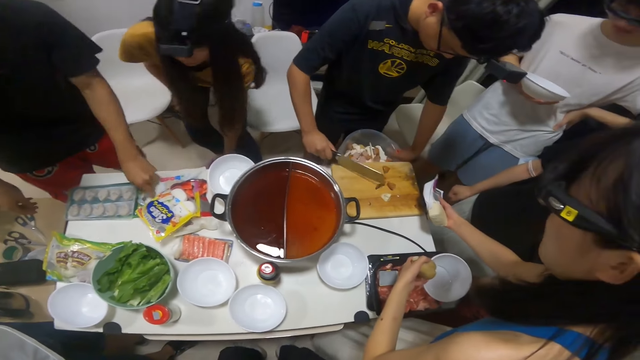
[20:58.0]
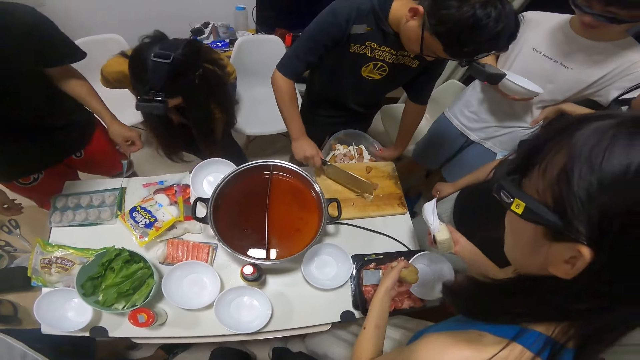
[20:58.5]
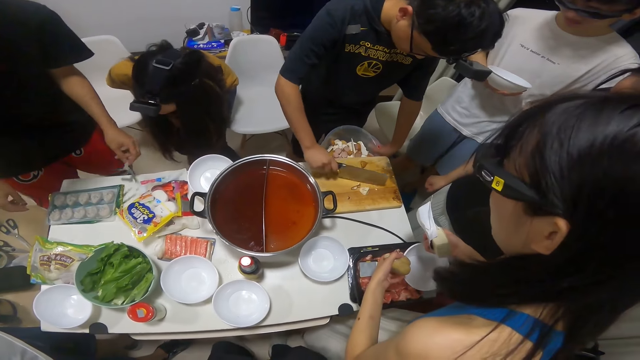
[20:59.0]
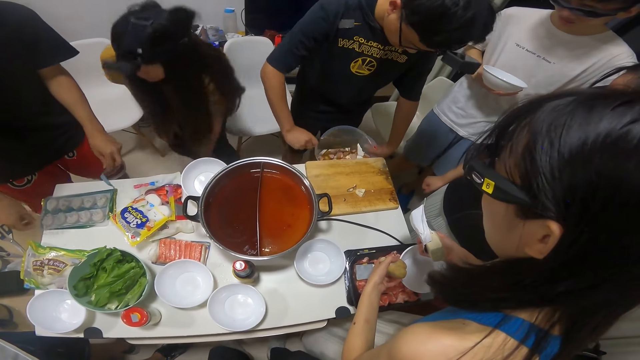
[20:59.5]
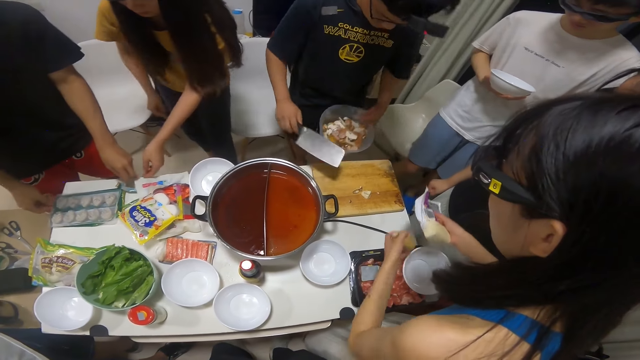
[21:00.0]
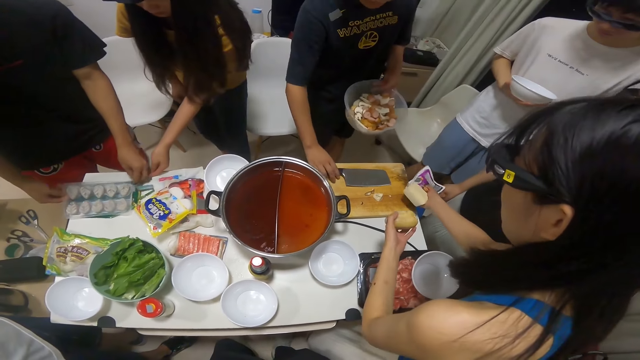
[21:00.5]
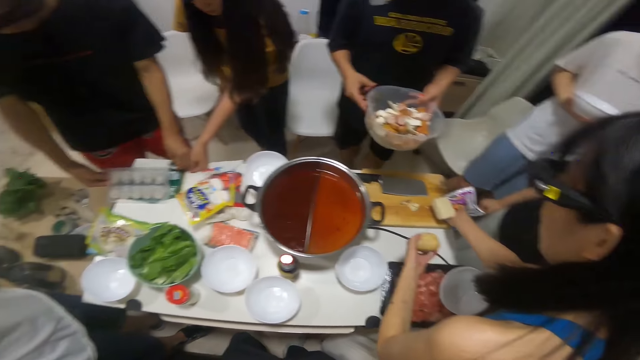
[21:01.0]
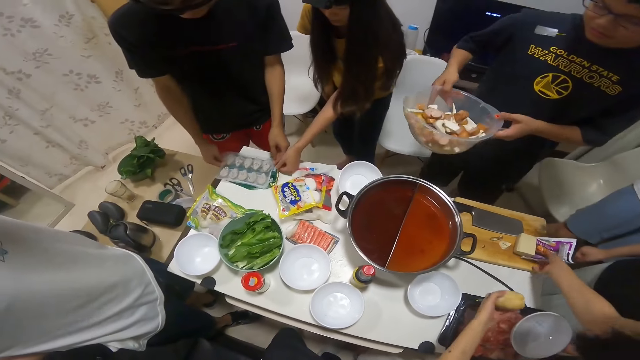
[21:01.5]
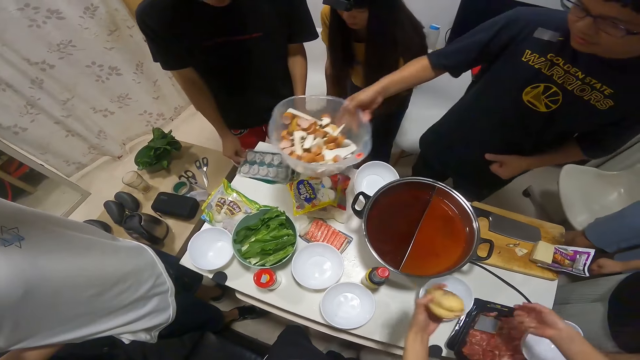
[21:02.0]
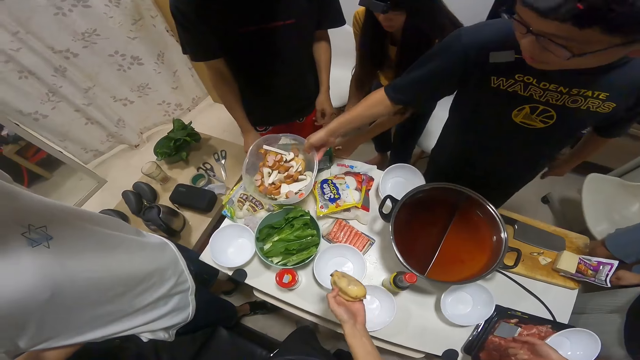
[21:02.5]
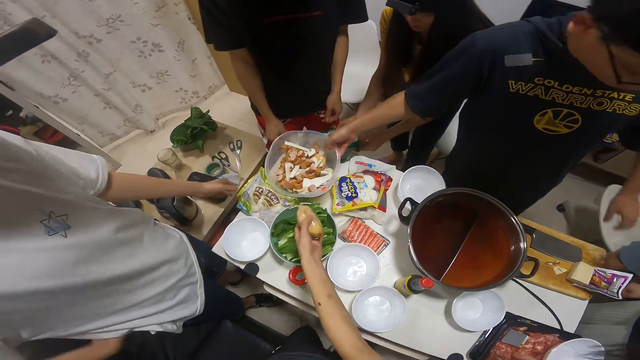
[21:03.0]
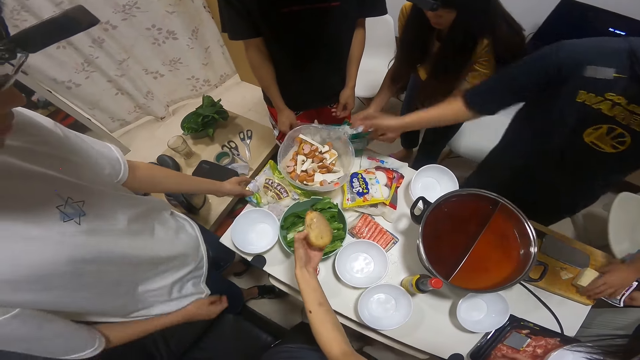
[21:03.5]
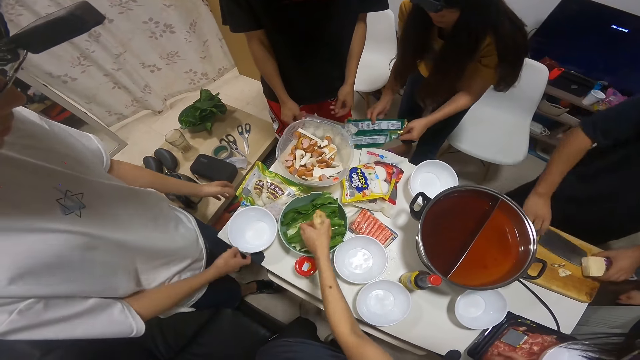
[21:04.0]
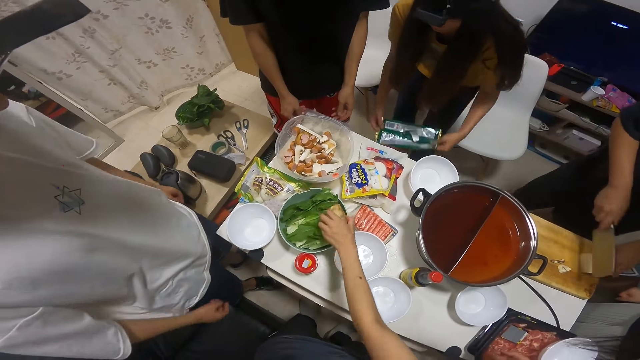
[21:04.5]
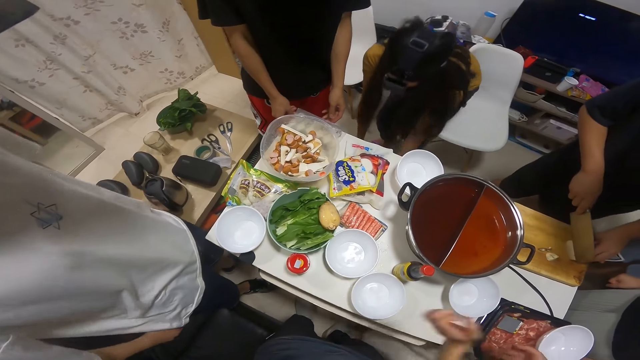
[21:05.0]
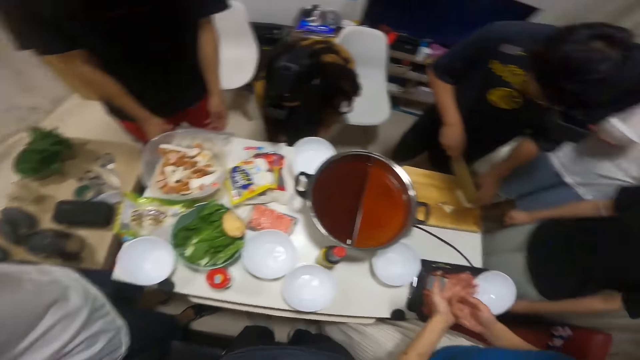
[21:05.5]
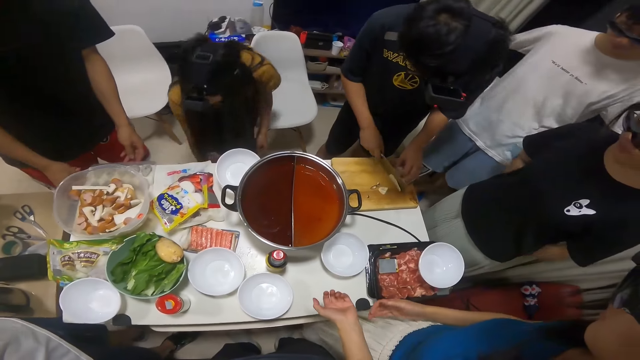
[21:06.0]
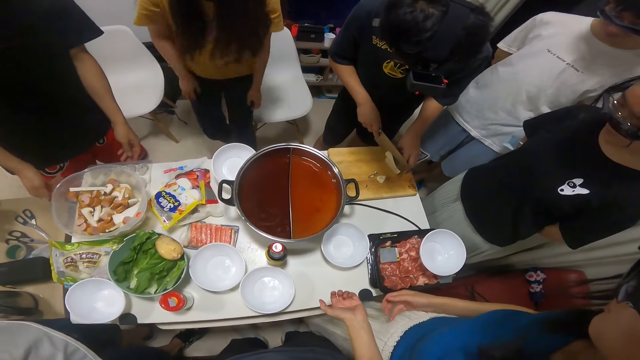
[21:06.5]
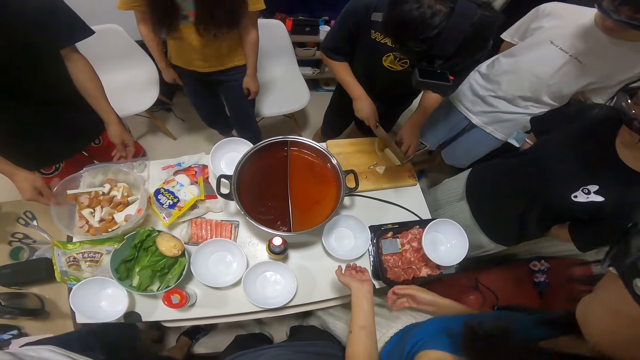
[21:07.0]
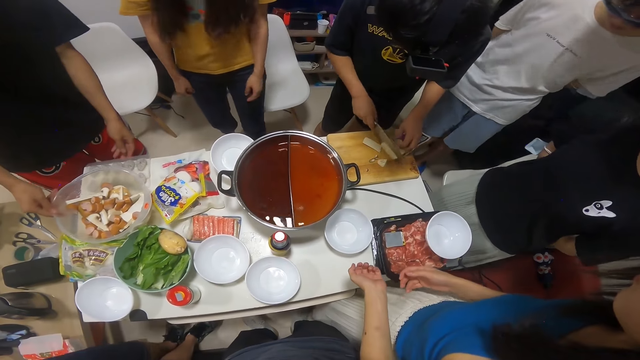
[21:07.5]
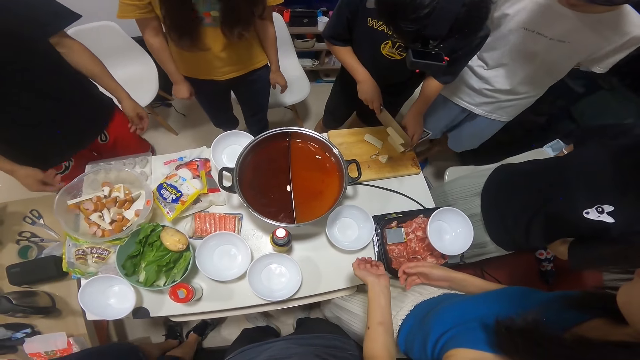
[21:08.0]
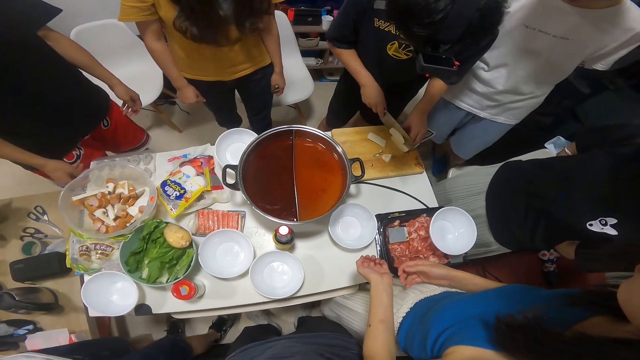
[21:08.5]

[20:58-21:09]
A woman drops the bin in her left hand under the table. The woman takes the empty prawn pack from the table with both hands. Another woman drops the pack of butter in her right hand on the chopping board on the table. A man drops the cleaver in his right hand on the chopping board on the table, passes the bowl of potato slices from his left hand to his right hand, and drops the bowl of potato slices in his right hand on the table. The man holds the pack of butter on the chopping board on the table and picks up the cleaver from the chopping board on the table with his right hand. The other woman drops the potato in her left hand into the bowl of lettuce on the table. The first woman drops the empty prawn pack in her hands into the bin under the table. The man cuts the pack of butter in his left hand with the cleaver in his right hand. Another man moves the bowl of potato slices on the table with his right hand.

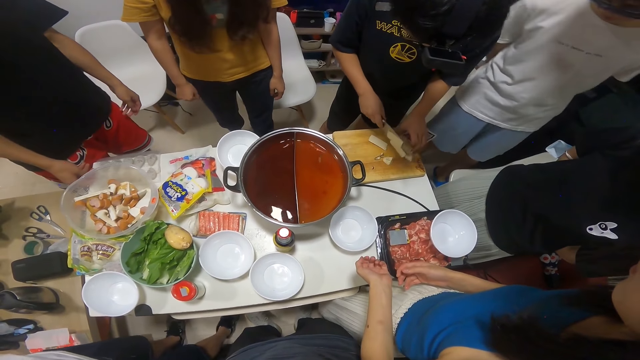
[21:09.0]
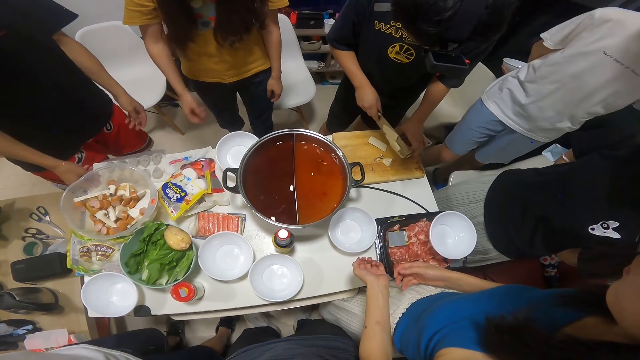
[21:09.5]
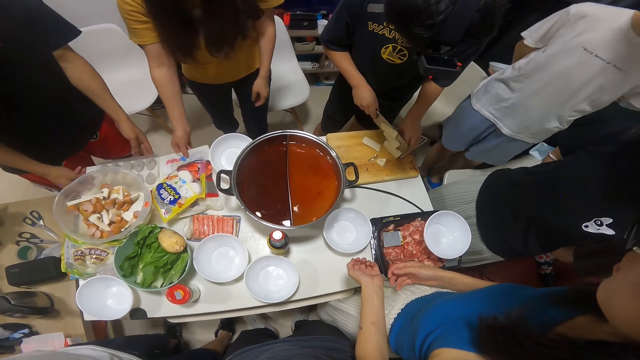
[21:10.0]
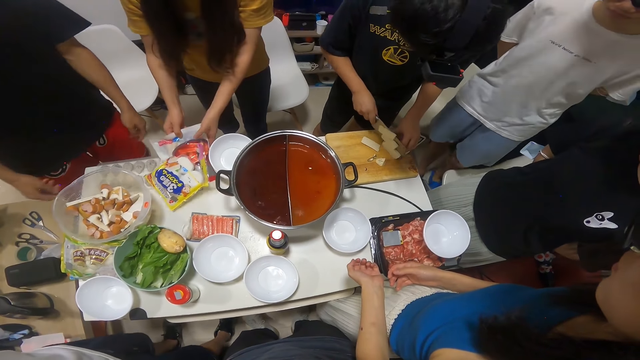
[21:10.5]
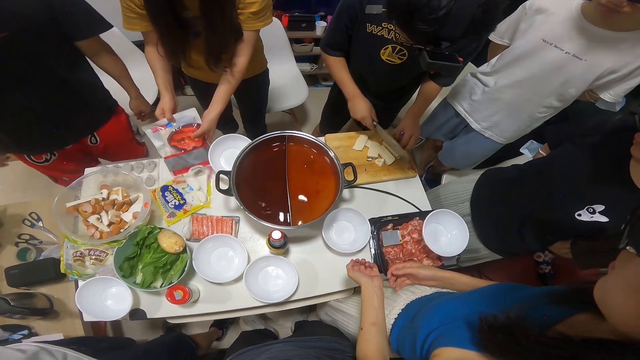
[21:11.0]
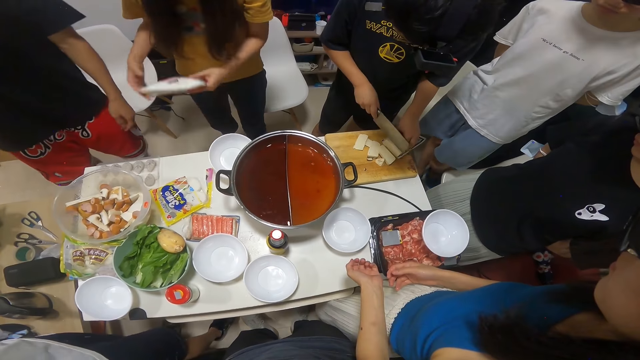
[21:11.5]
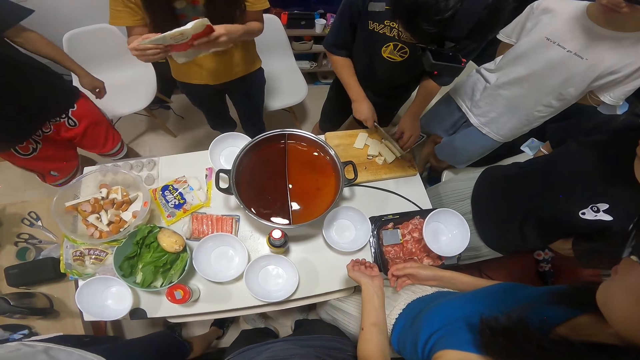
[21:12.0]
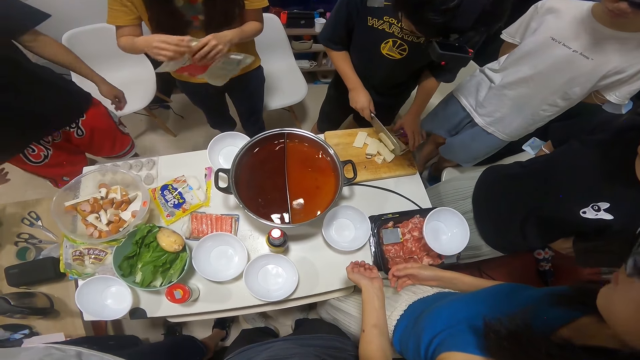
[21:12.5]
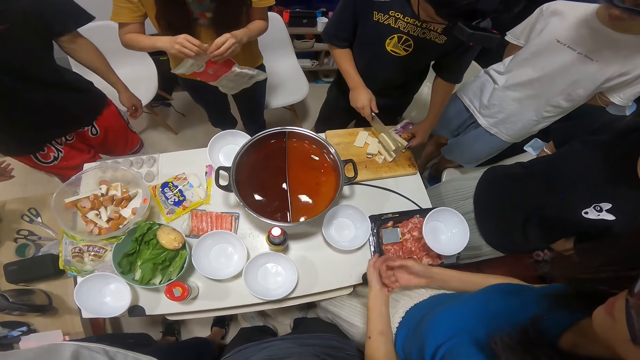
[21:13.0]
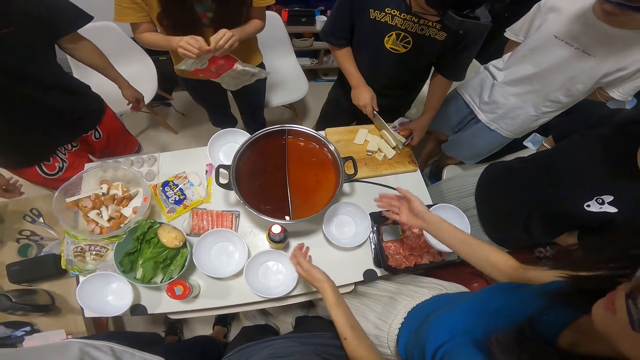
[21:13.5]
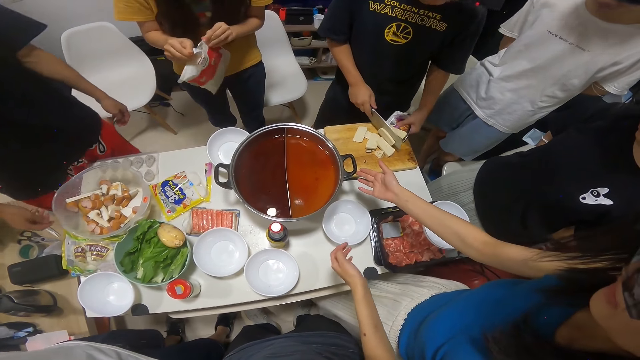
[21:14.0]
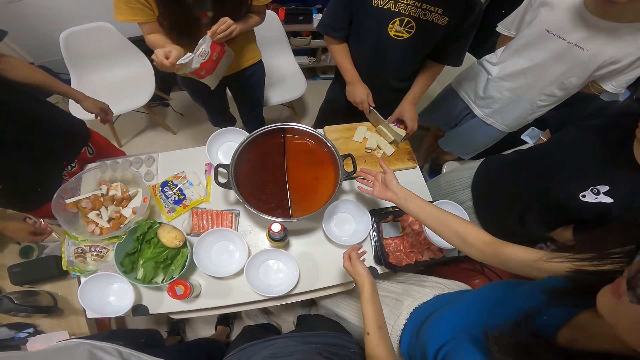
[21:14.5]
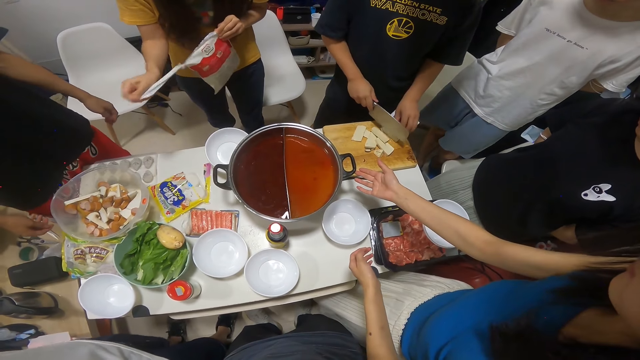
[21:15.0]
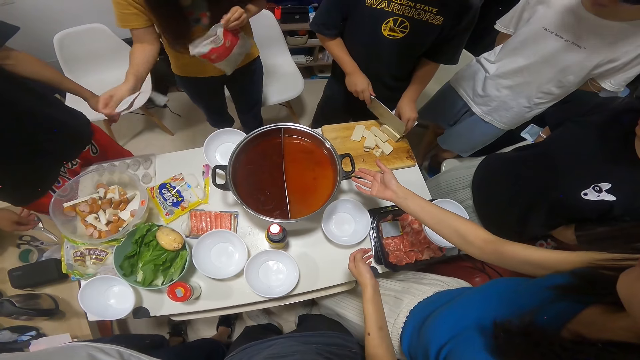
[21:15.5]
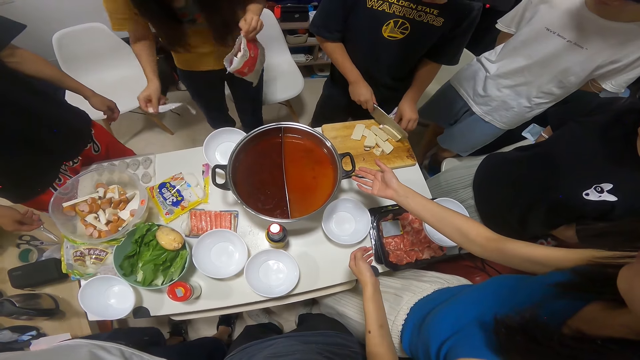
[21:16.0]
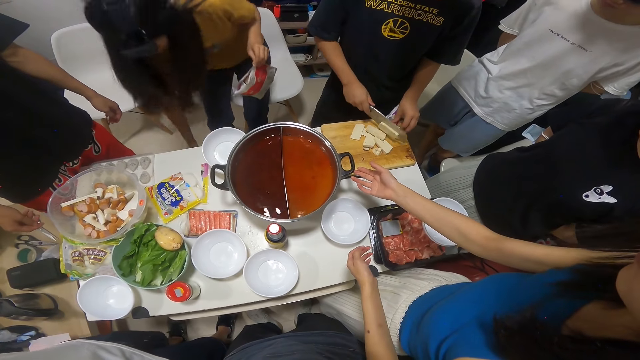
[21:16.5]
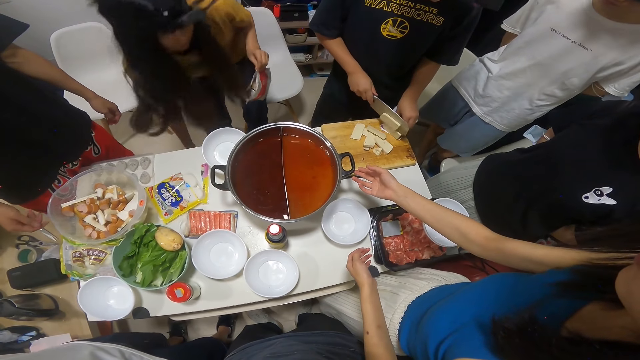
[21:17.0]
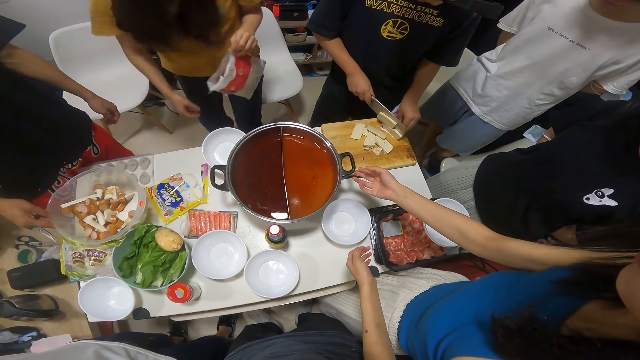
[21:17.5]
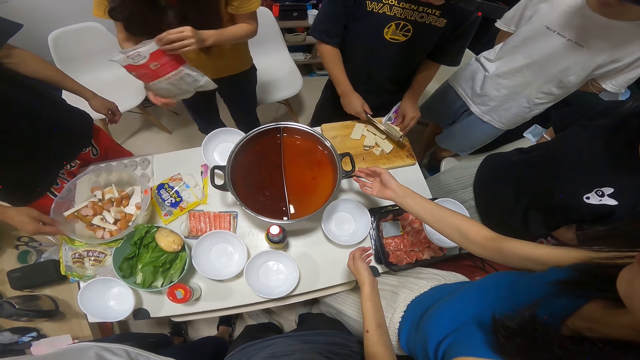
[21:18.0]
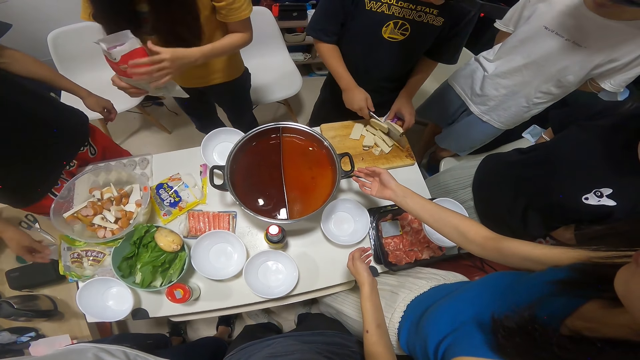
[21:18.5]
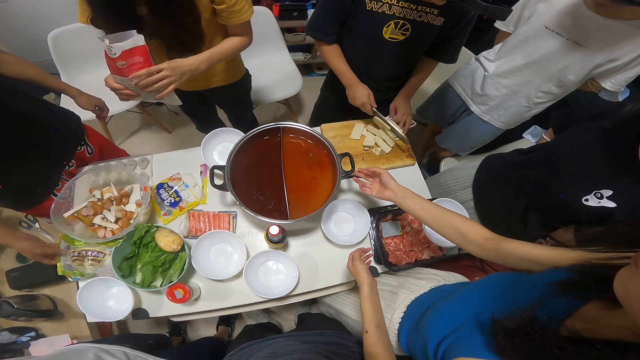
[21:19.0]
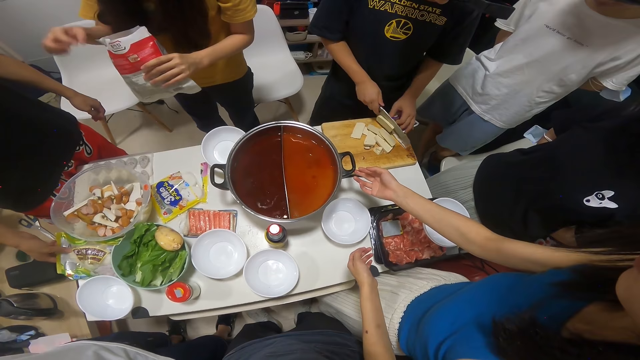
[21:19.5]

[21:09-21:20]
The woman takes the sachet of peppers from the table with both hands. The camera wearer looks at the table. The woman tears the sachet of peppers in her hands with her right hand and drops the torn part of the sachet of peppers in her right hand in the bin under the table. A man moves the bowl of potato slices on the table with his right hand. The woman holds the open sachet of peppers in both hands. The man touches the pack of pork on the table with his left hand.
